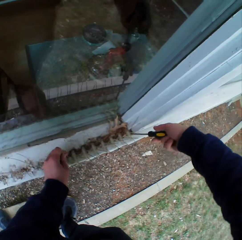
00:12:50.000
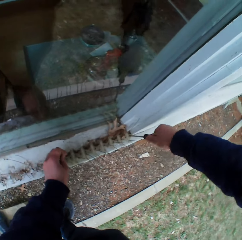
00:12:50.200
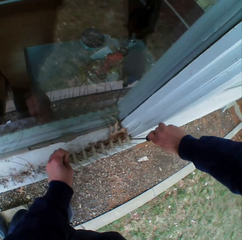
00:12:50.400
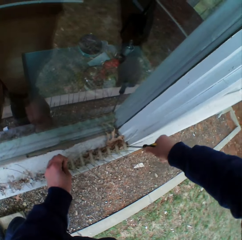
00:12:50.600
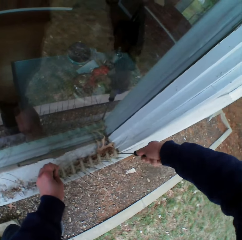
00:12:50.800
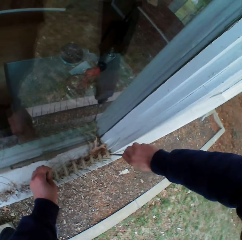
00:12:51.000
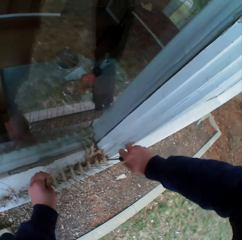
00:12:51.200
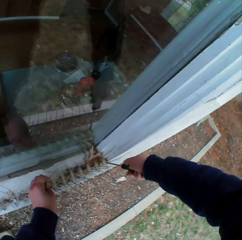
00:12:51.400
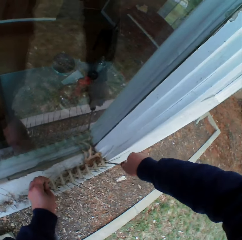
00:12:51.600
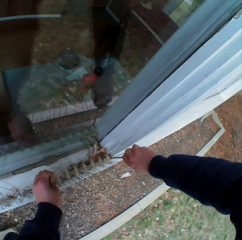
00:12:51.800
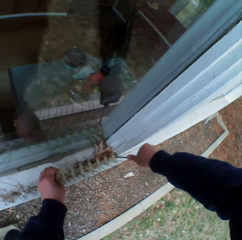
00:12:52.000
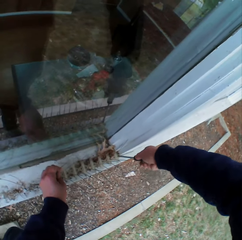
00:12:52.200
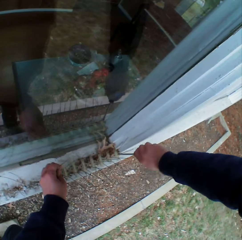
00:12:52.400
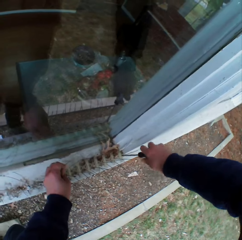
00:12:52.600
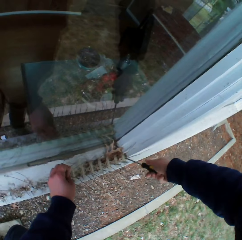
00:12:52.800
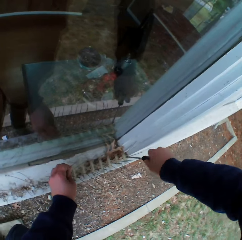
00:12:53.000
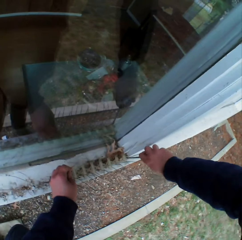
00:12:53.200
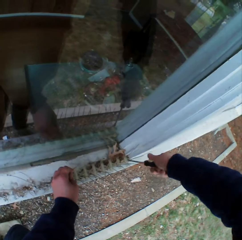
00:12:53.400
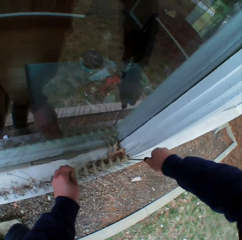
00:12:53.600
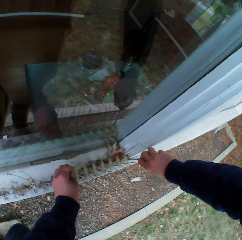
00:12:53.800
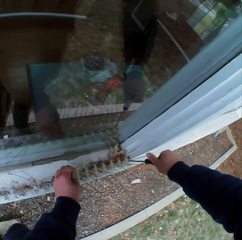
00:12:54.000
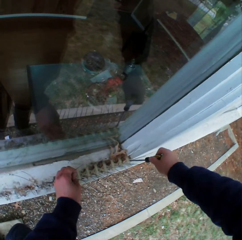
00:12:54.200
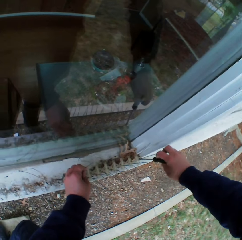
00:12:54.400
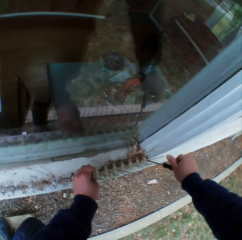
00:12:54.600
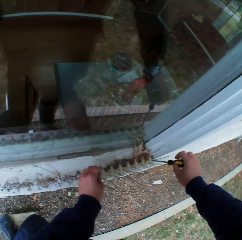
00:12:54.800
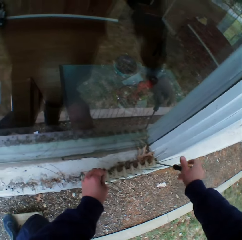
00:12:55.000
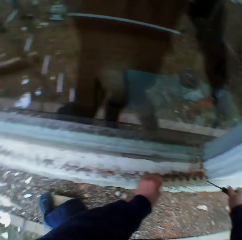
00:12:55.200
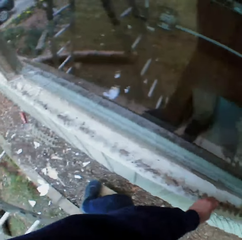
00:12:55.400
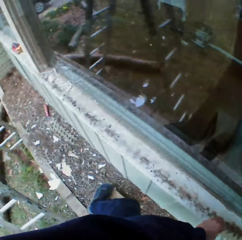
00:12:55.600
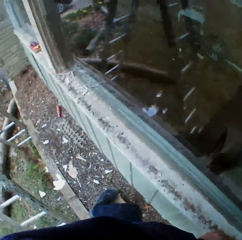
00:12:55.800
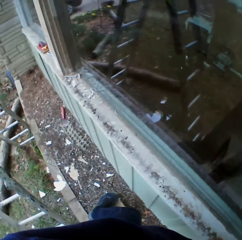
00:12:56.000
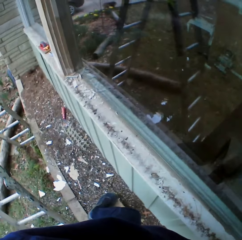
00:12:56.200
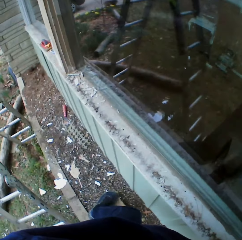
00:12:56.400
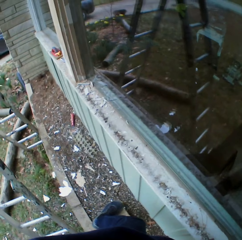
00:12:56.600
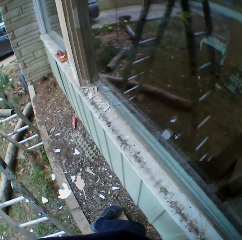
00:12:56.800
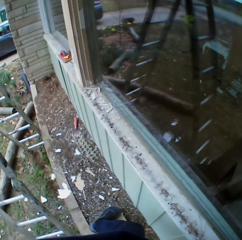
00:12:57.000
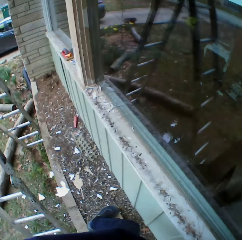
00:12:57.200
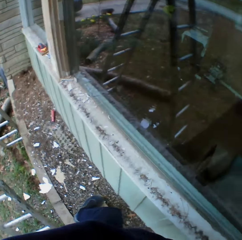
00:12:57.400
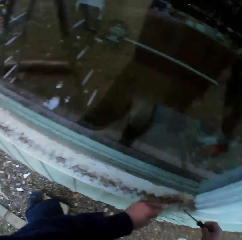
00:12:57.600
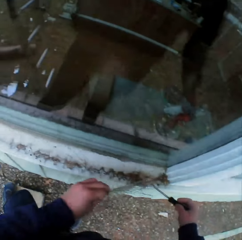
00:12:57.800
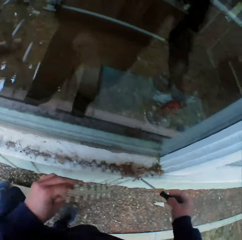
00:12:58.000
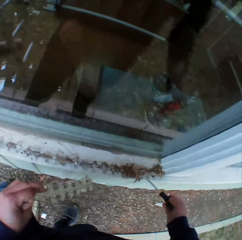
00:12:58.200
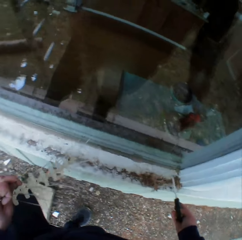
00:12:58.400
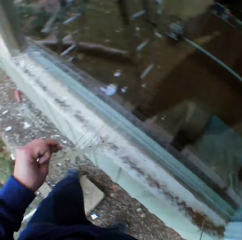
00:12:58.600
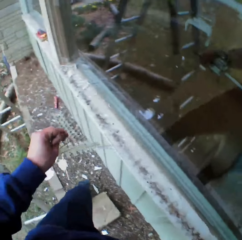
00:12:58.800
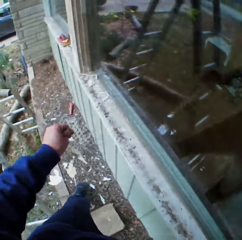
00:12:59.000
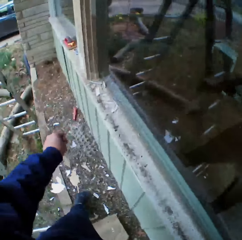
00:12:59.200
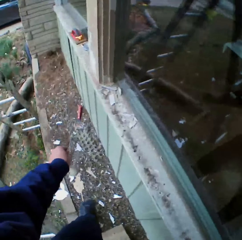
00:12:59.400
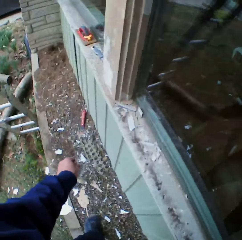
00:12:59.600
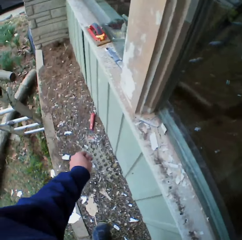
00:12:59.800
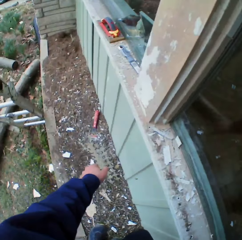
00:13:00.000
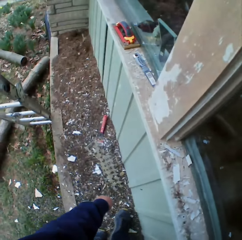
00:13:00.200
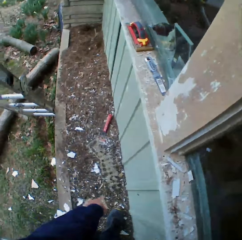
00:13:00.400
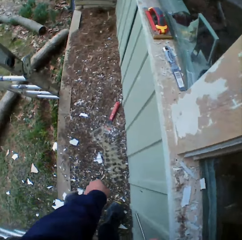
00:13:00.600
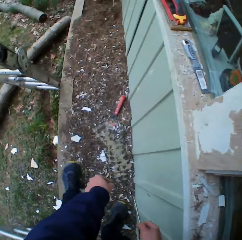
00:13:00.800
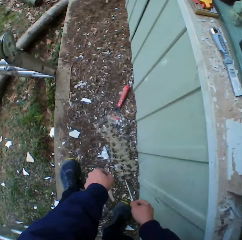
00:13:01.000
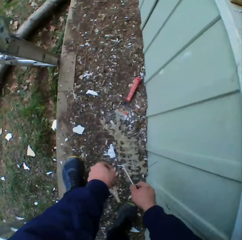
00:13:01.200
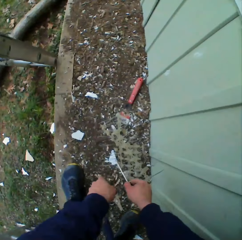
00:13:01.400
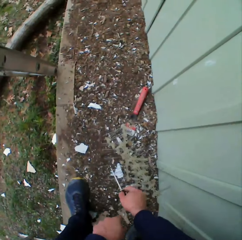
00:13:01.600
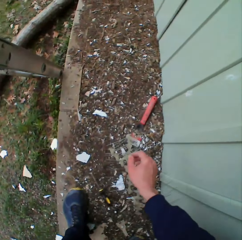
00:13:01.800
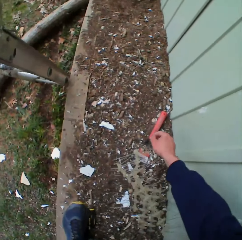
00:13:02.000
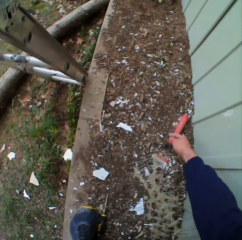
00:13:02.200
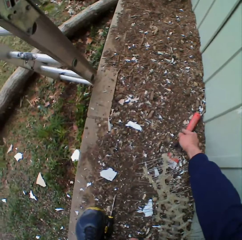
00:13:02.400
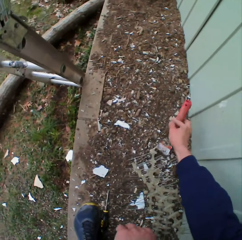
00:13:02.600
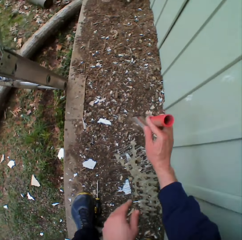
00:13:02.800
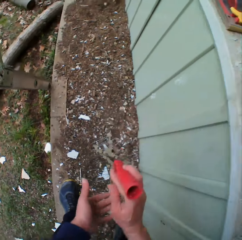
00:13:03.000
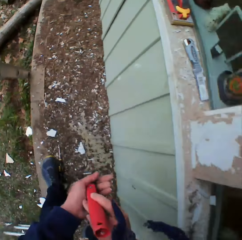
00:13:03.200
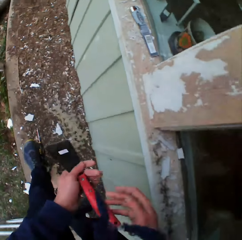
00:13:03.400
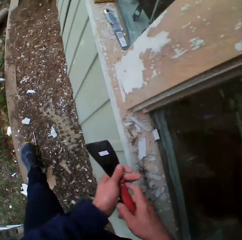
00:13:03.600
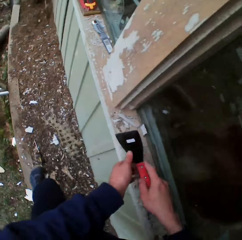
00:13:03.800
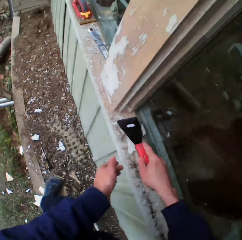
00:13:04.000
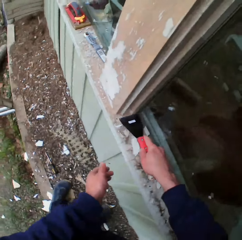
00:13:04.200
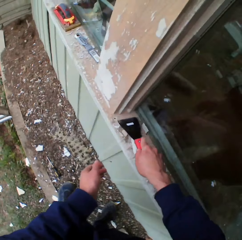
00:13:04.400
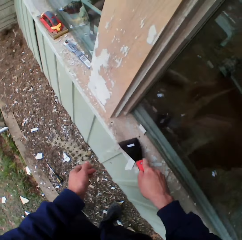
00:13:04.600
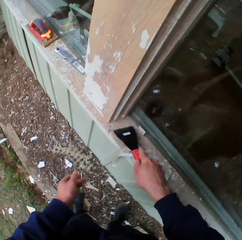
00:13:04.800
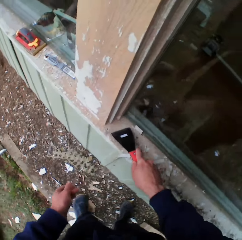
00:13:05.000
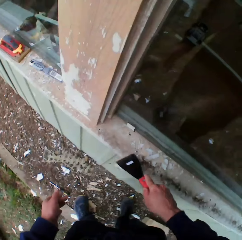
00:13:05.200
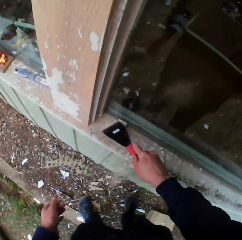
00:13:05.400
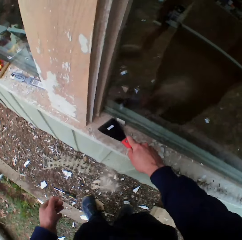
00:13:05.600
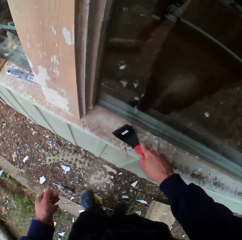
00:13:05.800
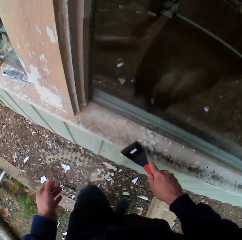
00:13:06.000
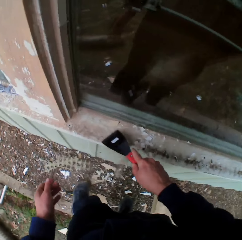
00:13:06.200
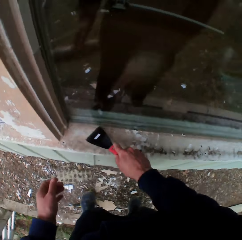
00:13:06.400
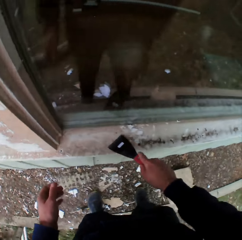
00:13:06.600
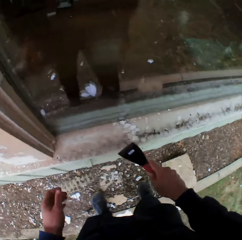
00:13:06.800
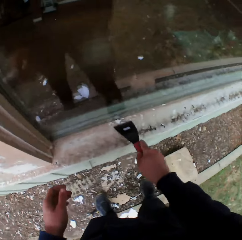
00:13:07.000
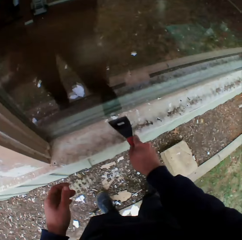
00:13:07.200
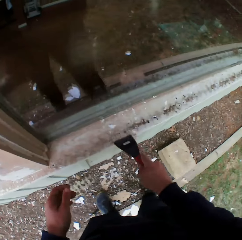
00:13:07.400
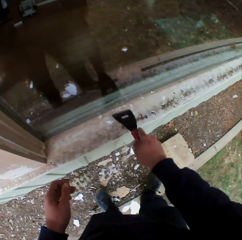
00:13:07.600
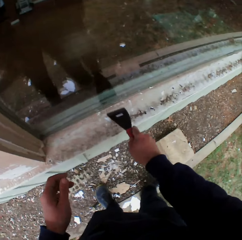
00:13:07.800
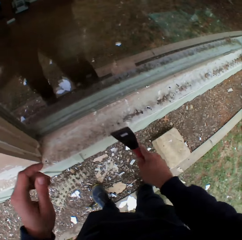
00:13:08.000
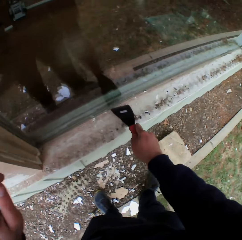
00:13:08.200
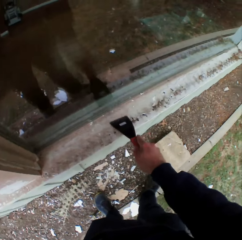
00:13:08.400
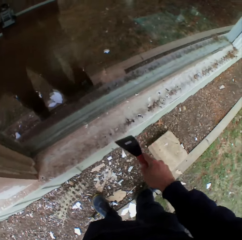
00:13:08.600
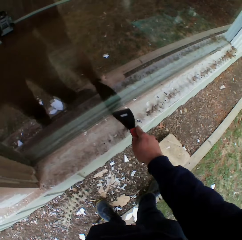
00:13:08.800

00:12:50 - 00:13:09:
The camera wearer adjusts the screw. They look down, look around, and take something. They drop the wire on the ground. They drop the screwdriver on the ground. They pick up the scraper. They move the scraper on the hands. They scrape chaffs on the window surface. They remove the paint with the scraper.

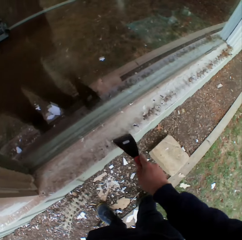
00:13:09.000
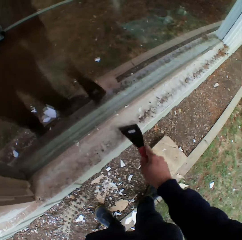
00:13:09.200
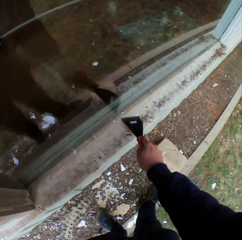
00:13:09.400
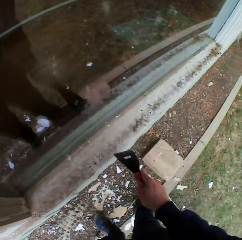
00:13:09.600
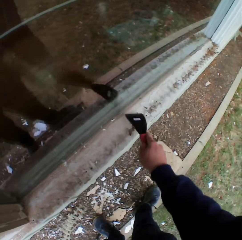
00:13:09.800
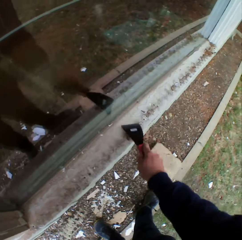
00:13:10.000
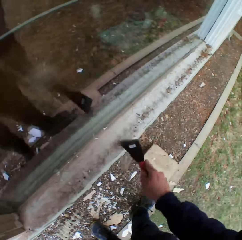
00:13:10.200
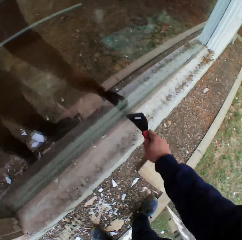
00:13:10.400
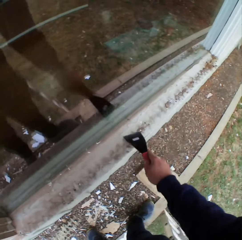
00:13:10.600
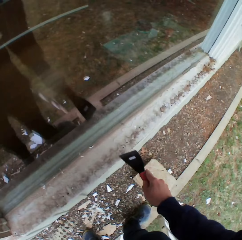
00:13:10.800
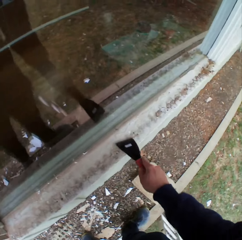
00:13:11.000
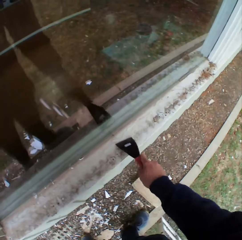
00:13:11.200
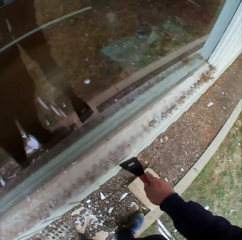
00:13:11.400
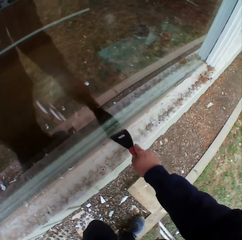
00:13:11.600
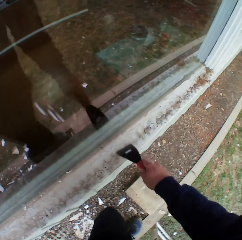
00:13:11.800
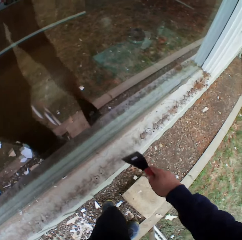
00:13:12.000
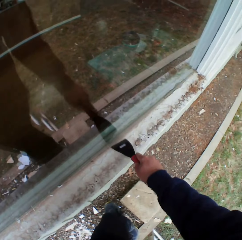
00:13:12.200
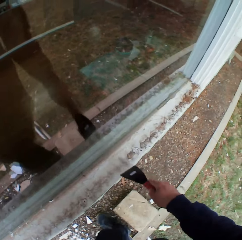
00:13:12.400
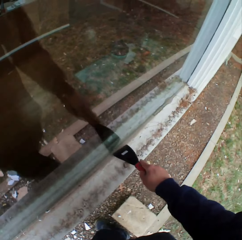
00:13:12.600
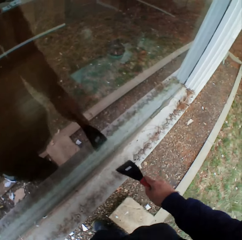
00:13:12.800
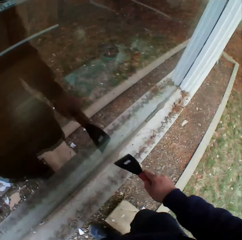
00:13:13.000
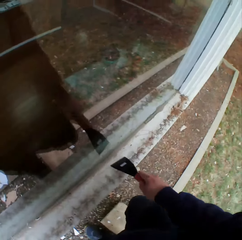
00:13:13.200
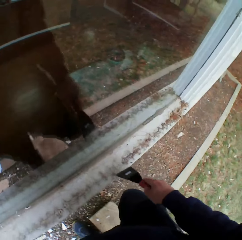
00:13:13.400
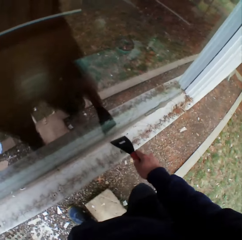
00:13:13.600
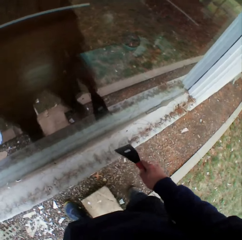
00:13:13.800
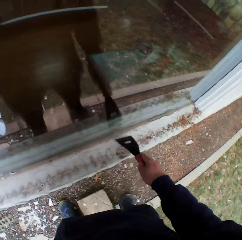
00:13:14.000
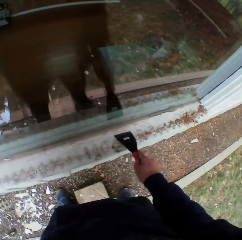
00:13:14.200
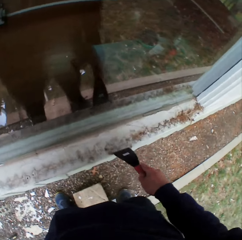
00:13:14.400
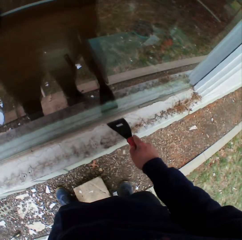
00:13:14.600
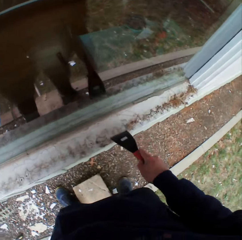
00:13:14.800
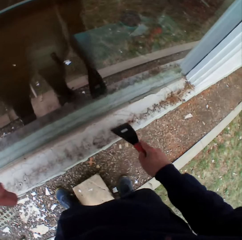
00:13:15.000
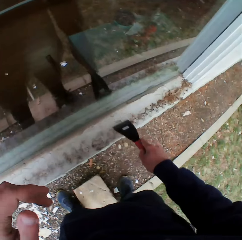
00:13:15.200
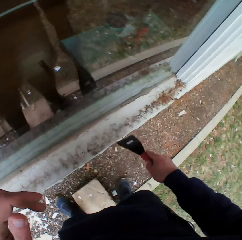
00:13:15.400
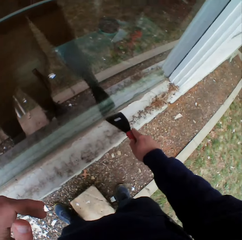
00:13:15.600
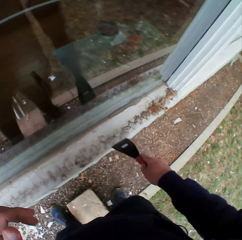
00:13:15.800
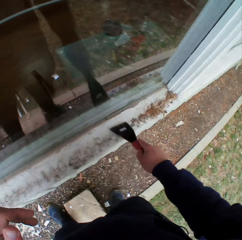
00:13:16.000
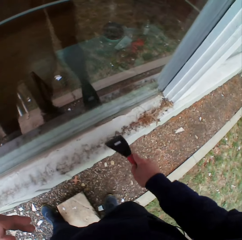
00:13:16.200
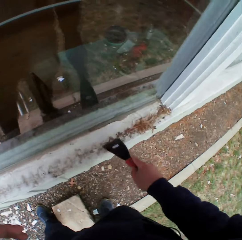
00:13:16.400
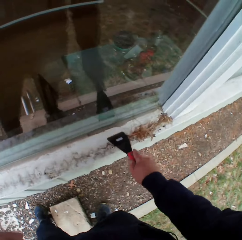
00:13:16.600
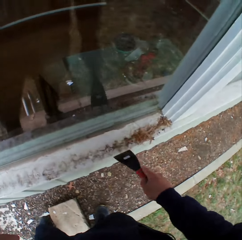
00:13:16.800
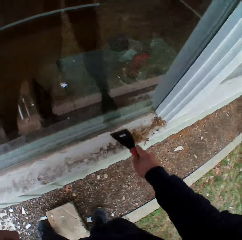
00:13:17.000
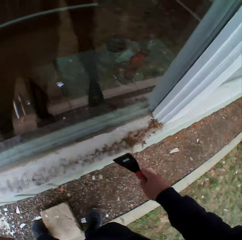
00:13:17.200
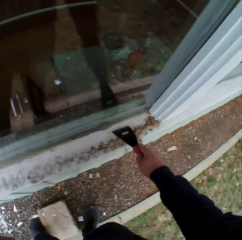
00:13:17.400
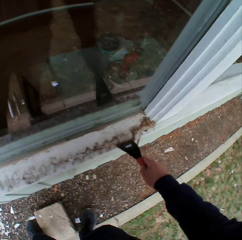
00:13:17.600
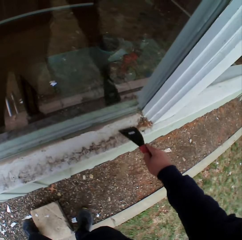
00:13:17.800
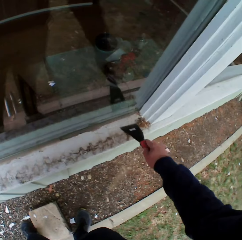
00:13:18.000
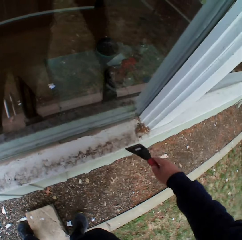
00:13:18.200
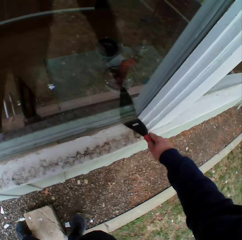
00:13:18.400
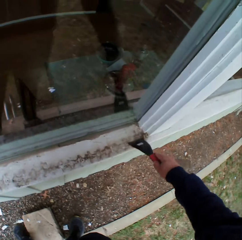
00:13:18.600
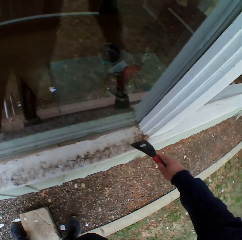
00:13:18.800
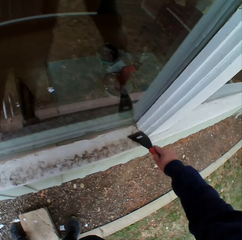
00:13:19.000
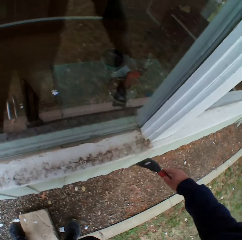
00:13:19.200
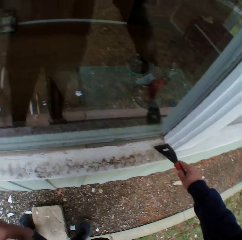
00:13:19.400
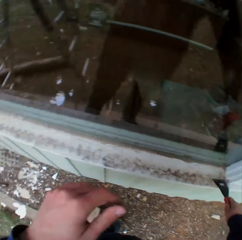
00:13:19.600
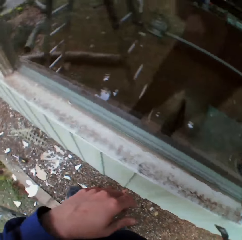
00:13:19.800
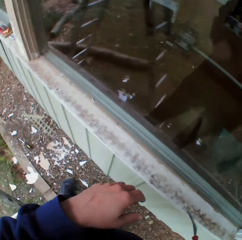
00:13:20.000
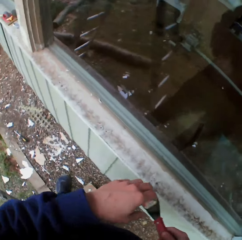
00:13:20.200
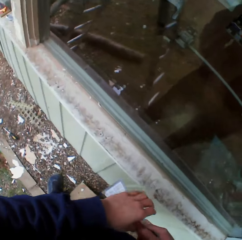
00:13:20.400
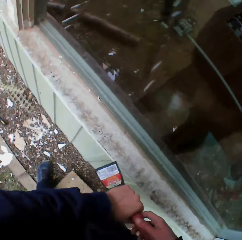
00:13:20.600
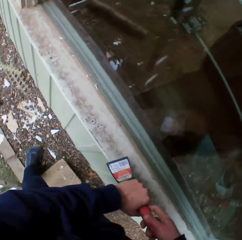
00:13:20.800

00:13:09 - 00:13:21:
The camera wearer moves the scraper on the hands.
